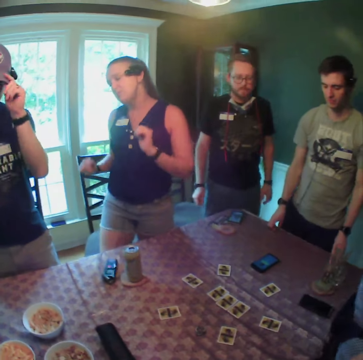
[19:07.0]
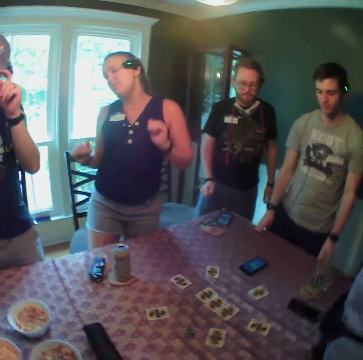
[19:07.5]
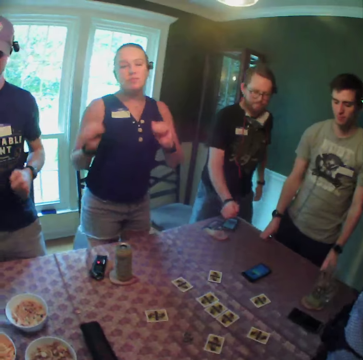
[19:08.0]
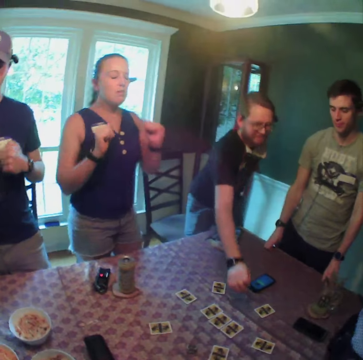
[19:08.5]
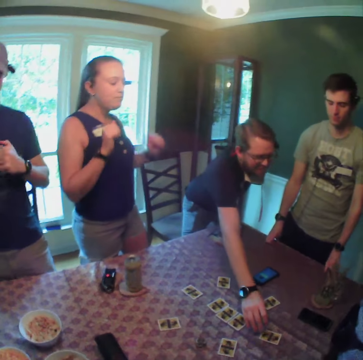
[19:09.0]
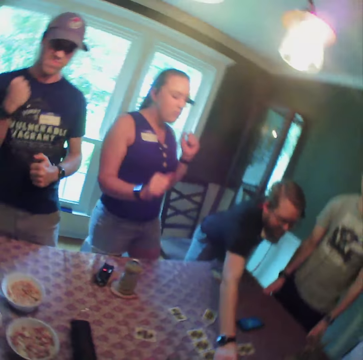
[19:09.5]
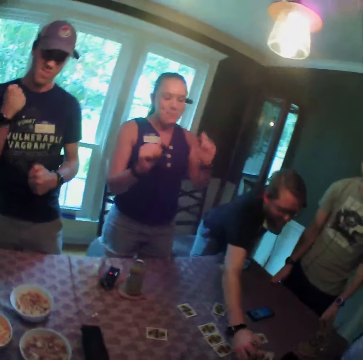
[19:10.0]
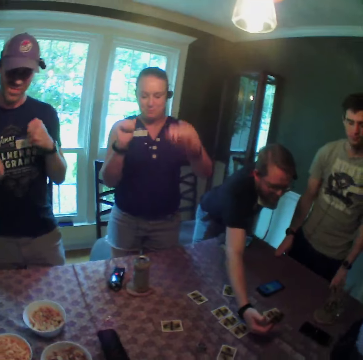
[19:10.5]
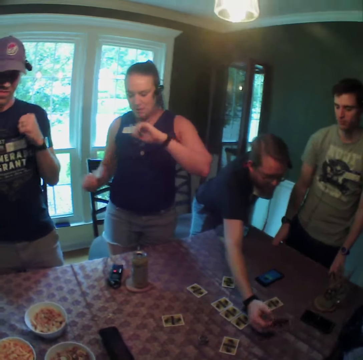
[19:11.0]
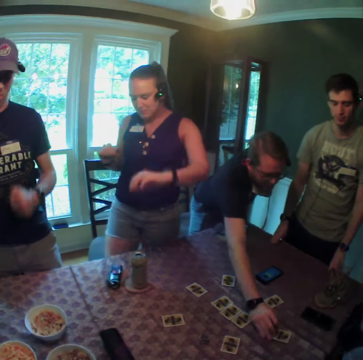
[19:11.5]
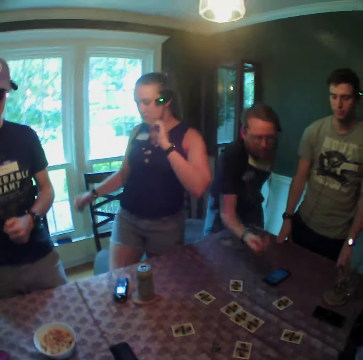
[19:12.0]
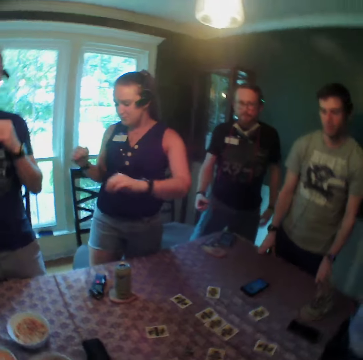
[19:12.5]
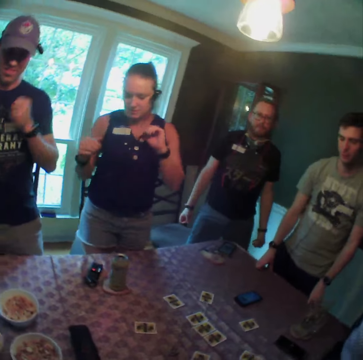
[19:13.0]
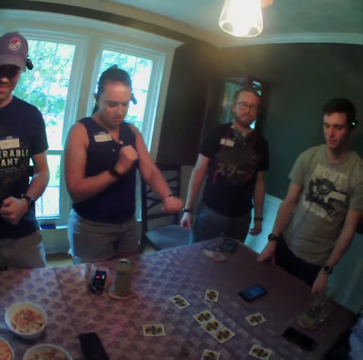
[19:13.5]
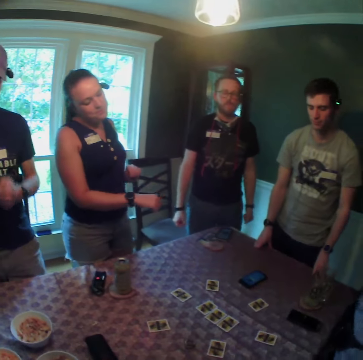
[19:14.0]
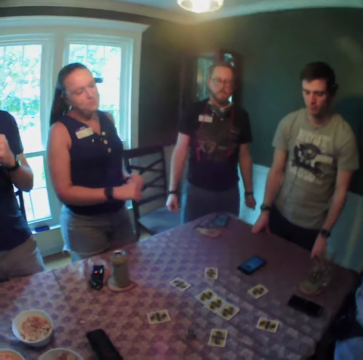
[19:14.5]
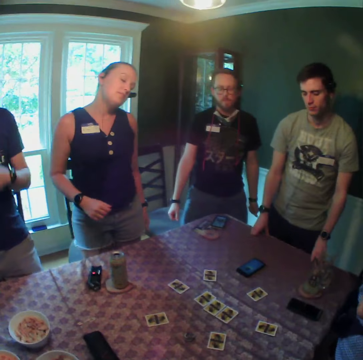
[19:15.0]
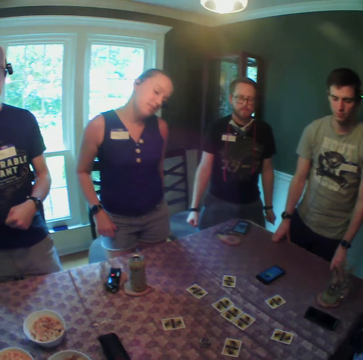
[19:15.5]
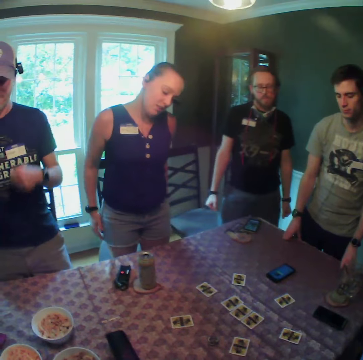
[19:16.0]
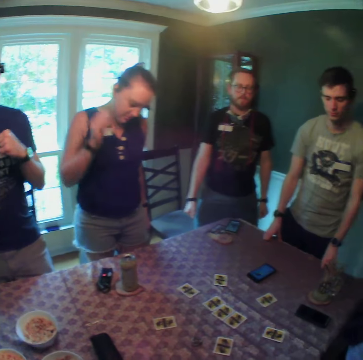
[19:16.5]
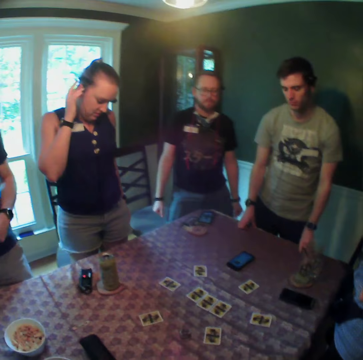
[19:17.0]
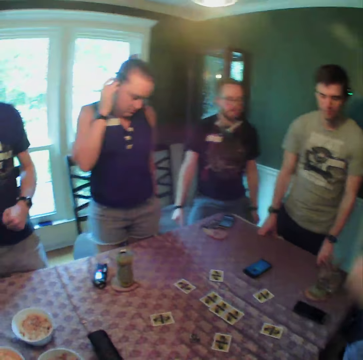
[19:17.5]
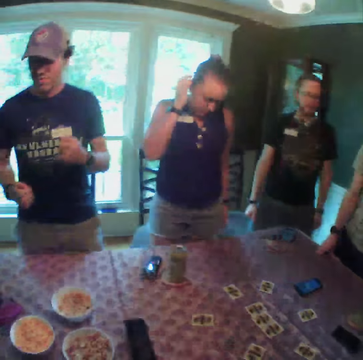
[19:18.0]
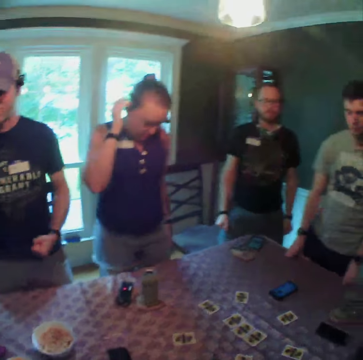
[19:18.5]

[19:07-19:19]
A man adjusts his cap with his left hand. The man dances. Another man picks a card from the table with his right hand. The other man drops the card in his right hand on the table.

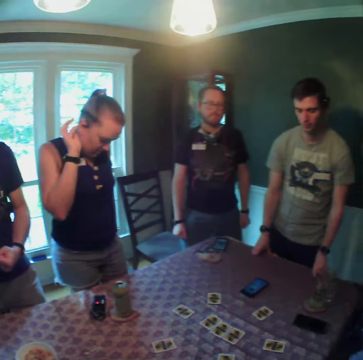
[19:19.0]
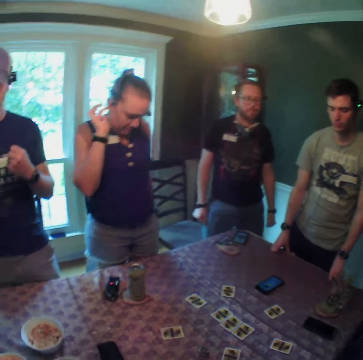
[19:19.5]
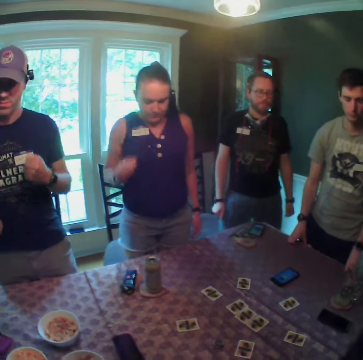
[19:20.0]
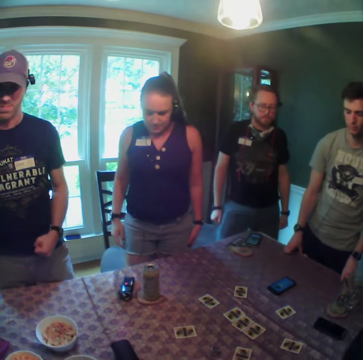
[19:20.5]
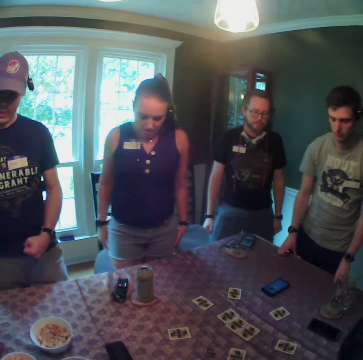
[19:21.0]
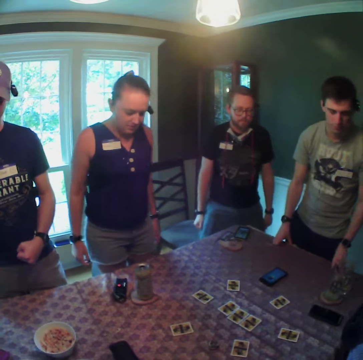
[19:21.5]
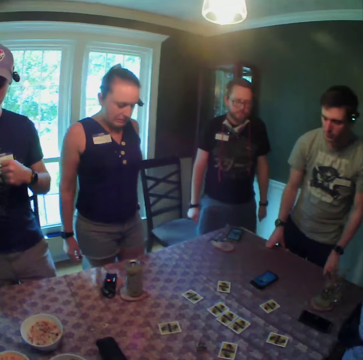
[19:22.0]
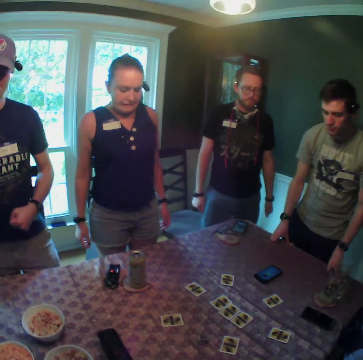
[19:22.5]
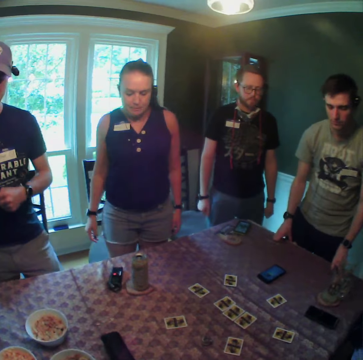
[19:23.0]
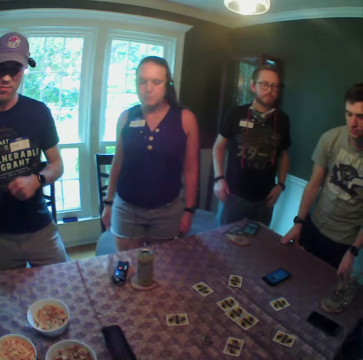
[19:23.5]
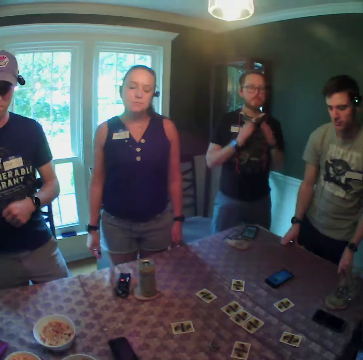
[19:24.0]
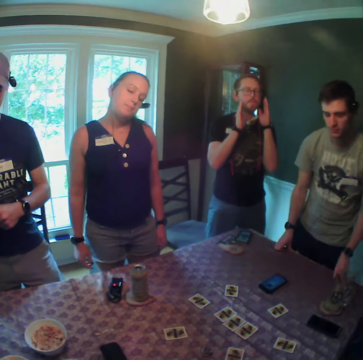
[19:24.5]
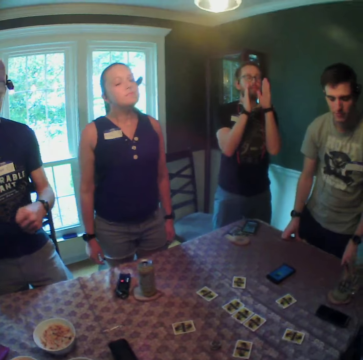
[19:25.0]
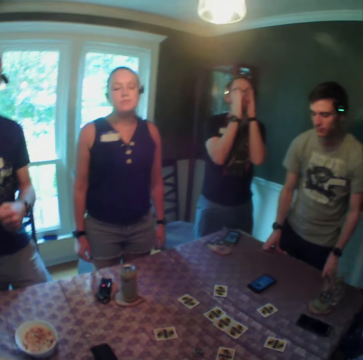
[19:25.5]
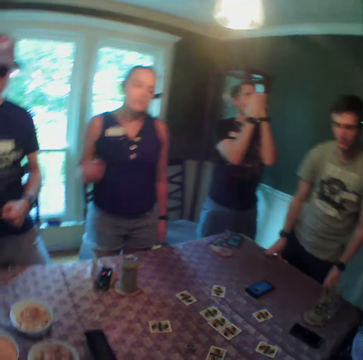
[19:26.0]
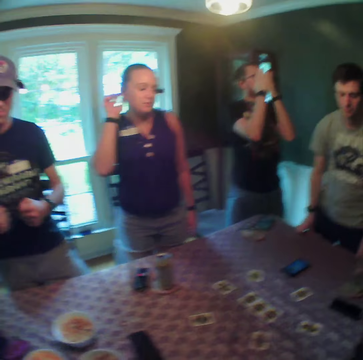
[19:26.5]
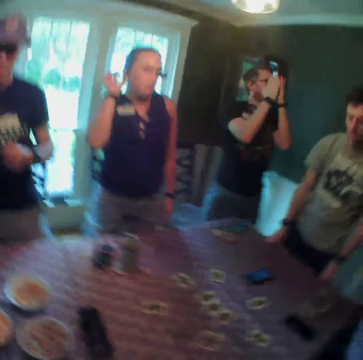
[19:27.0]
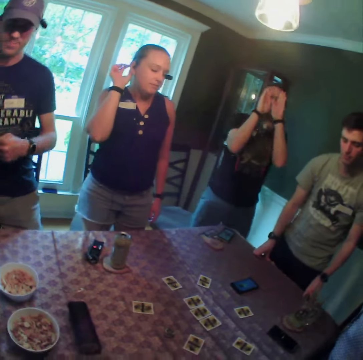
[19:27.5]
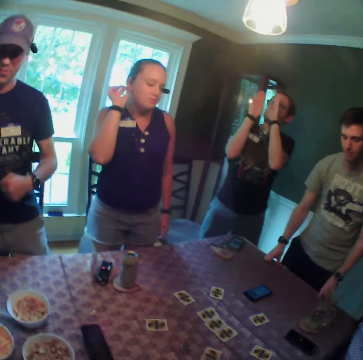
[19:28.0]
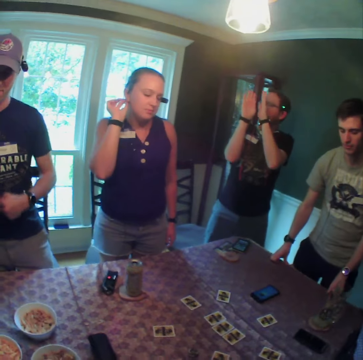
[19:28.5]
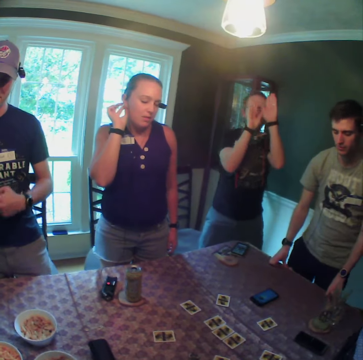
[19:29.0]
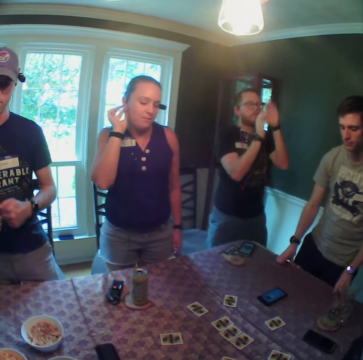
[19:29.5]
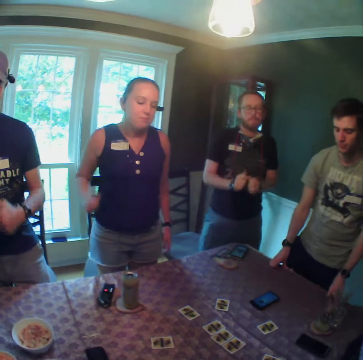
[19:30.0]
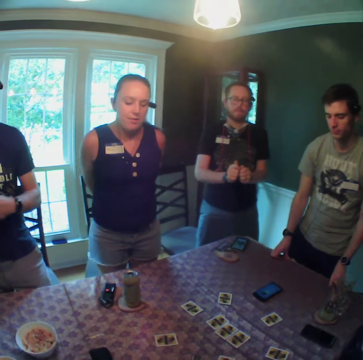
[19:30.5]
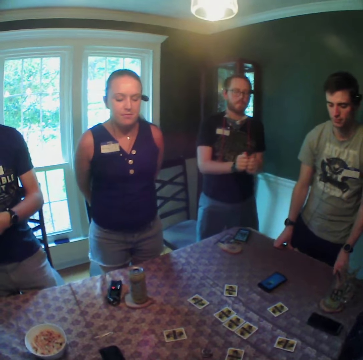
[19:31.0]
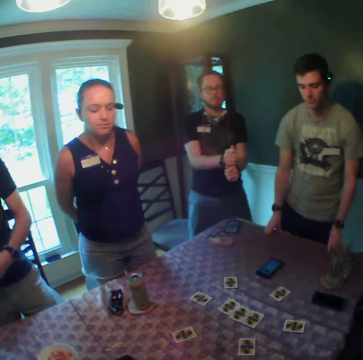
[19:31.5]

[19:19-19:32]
A woman scratches her right ear with her right hand.

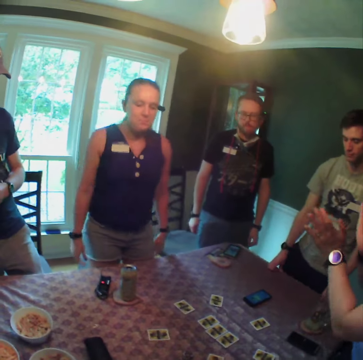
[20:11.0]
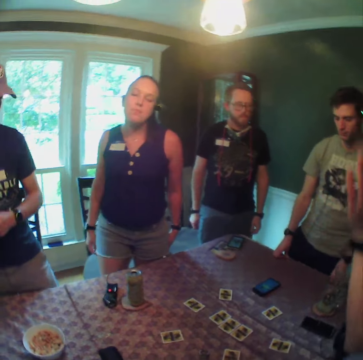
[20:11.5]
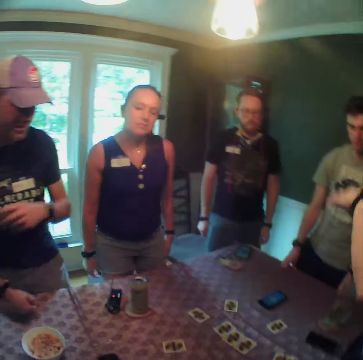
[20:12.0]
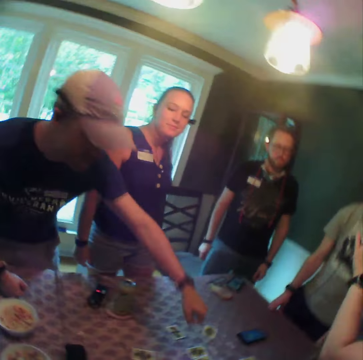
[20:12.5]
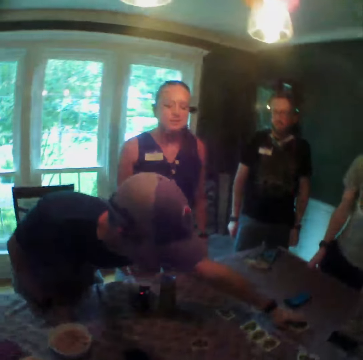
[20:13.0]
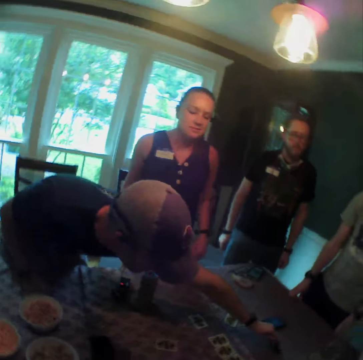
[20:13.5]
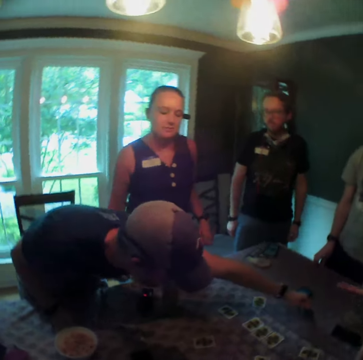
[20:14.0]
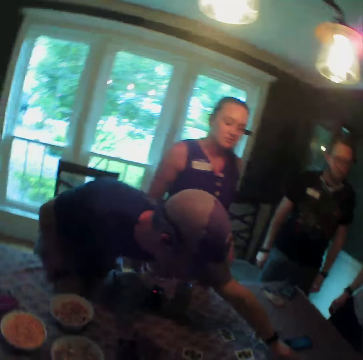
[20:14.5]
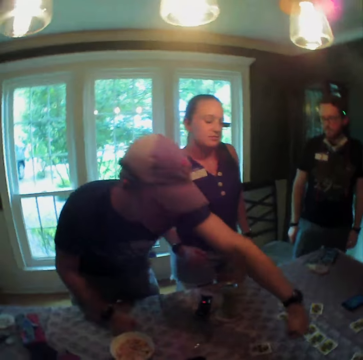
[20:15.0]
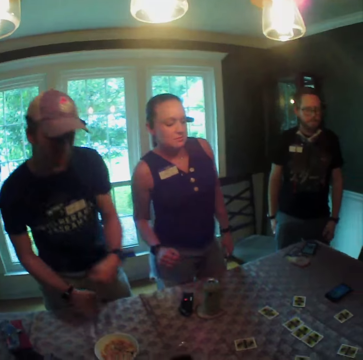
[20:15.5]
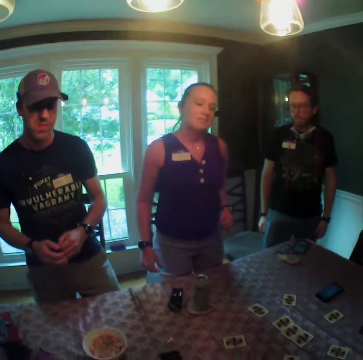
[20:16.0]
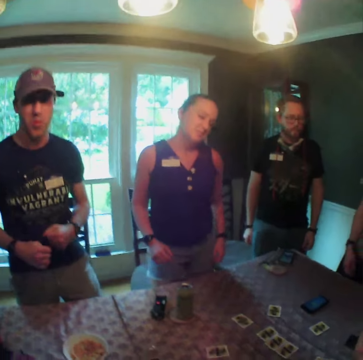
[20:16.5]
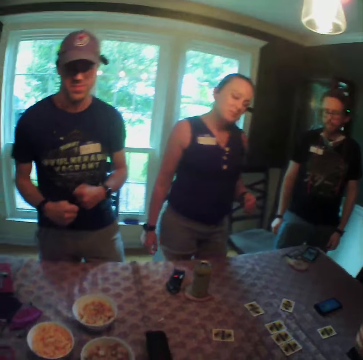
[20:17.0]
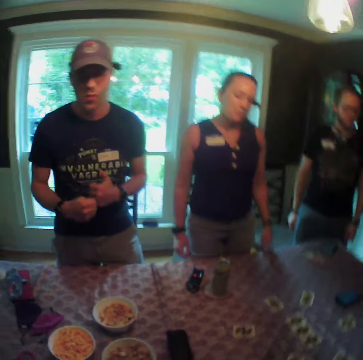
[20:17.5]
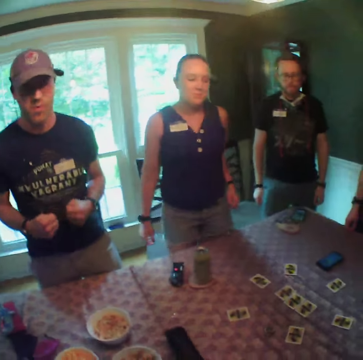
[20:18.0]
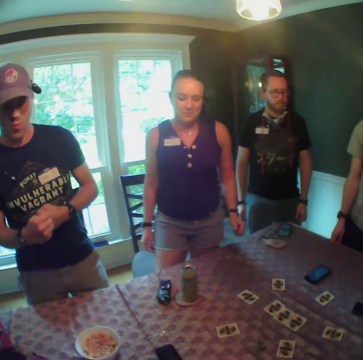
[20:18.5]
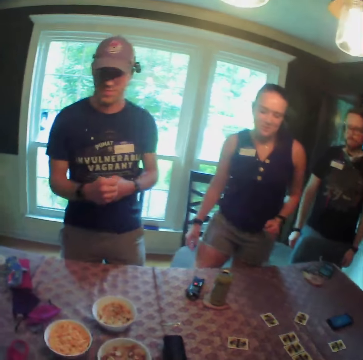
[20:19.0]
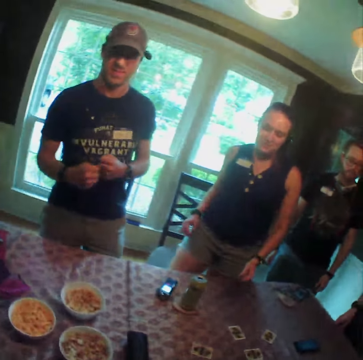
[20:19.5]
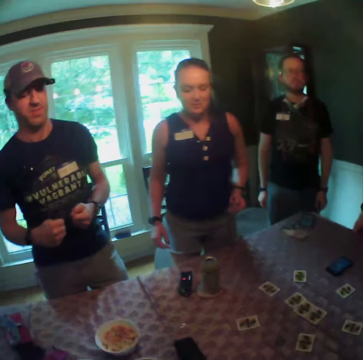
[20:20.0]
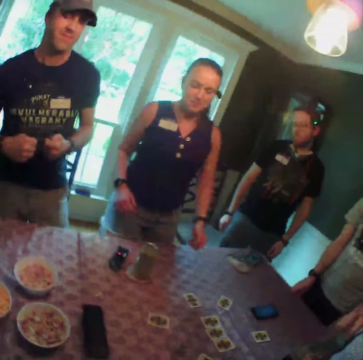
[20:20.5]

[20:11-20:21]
The camera wearer lifts her hands. A man turns a card on the table with his right hand. The camera wearer looks around.
